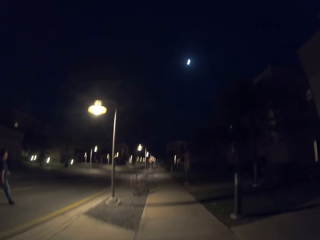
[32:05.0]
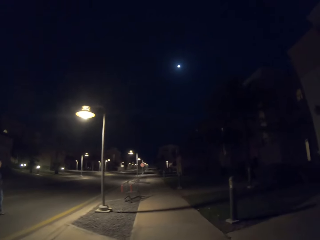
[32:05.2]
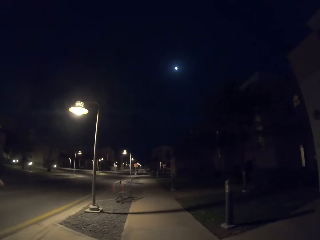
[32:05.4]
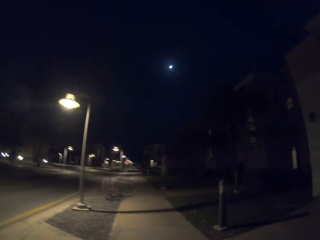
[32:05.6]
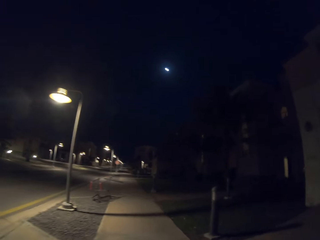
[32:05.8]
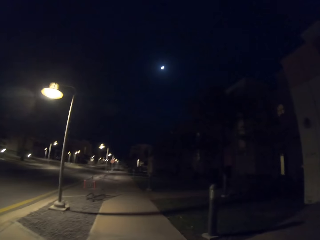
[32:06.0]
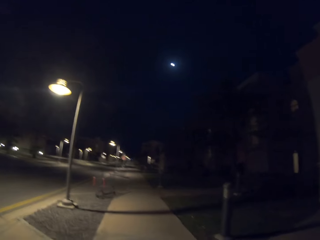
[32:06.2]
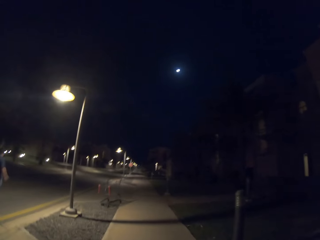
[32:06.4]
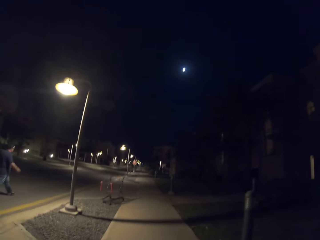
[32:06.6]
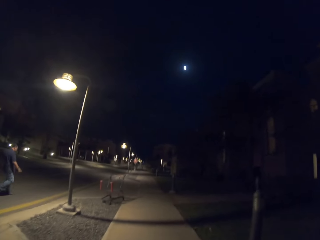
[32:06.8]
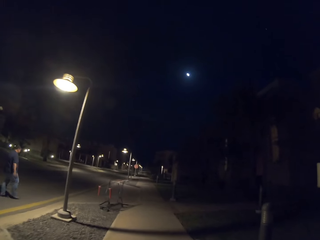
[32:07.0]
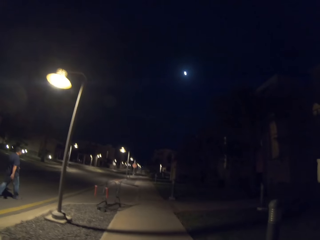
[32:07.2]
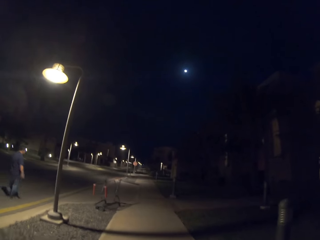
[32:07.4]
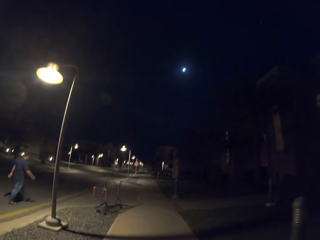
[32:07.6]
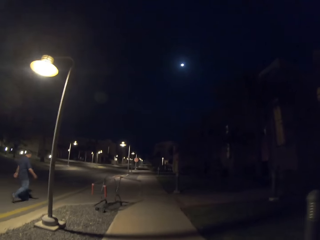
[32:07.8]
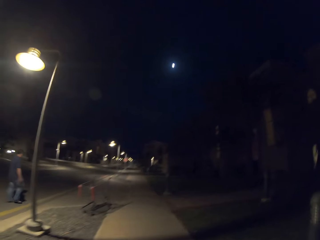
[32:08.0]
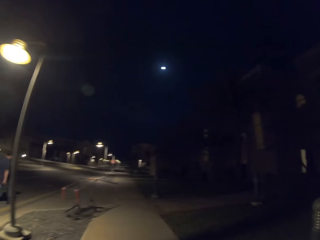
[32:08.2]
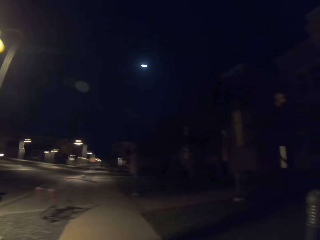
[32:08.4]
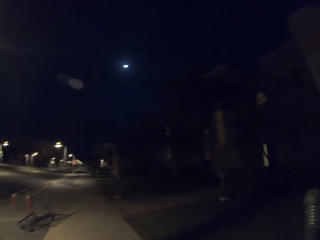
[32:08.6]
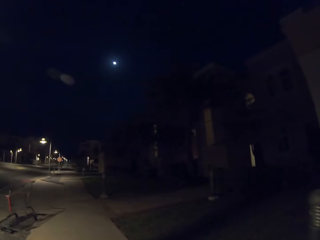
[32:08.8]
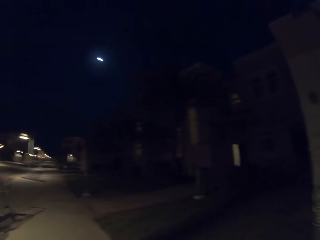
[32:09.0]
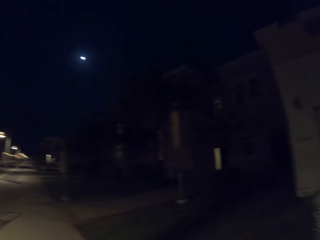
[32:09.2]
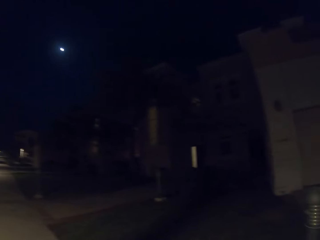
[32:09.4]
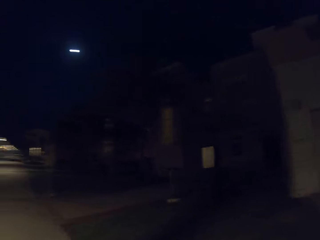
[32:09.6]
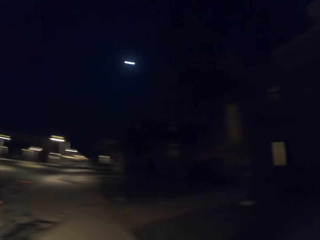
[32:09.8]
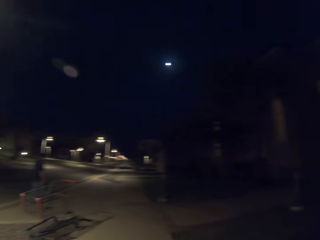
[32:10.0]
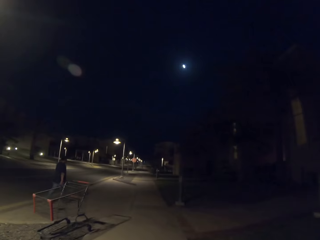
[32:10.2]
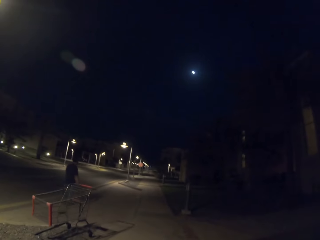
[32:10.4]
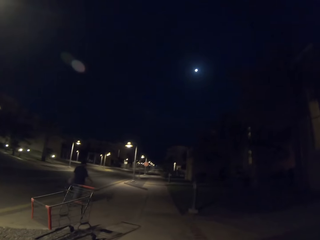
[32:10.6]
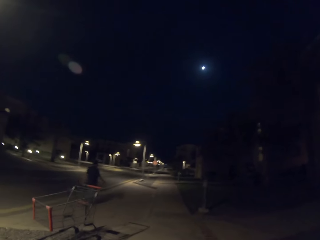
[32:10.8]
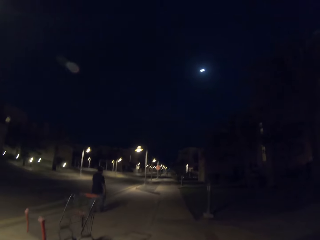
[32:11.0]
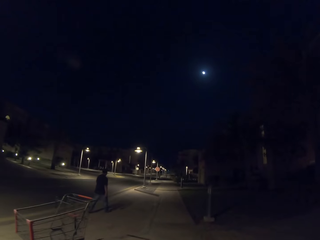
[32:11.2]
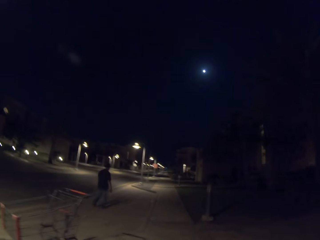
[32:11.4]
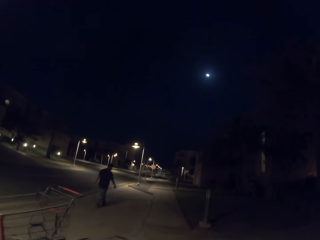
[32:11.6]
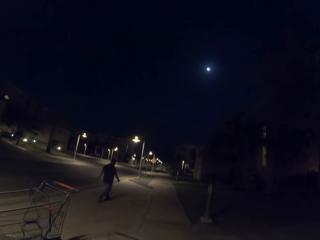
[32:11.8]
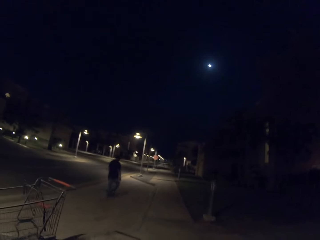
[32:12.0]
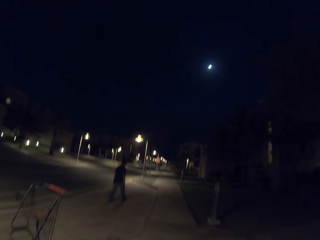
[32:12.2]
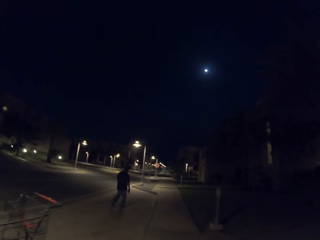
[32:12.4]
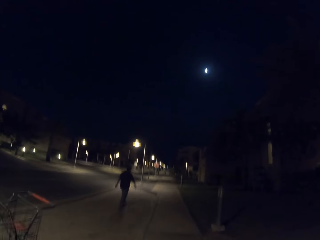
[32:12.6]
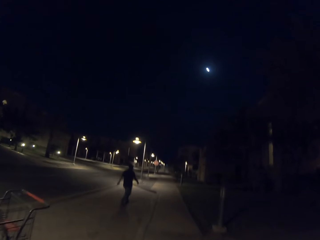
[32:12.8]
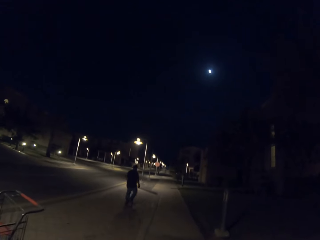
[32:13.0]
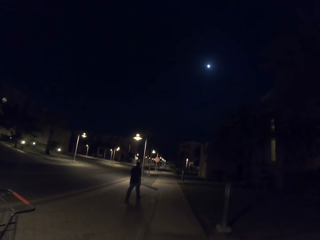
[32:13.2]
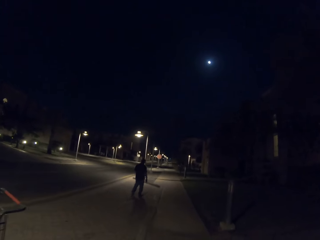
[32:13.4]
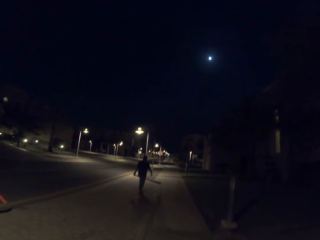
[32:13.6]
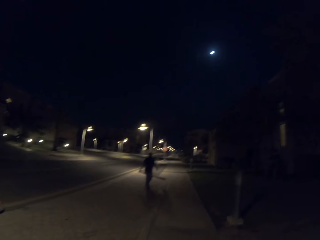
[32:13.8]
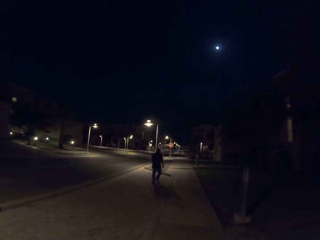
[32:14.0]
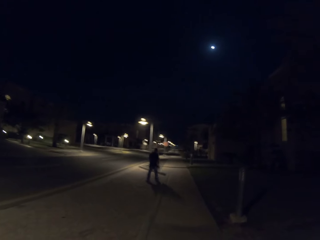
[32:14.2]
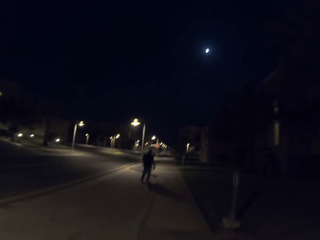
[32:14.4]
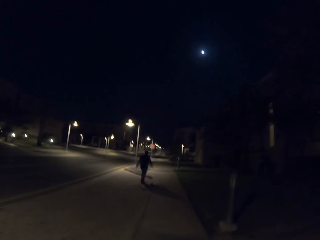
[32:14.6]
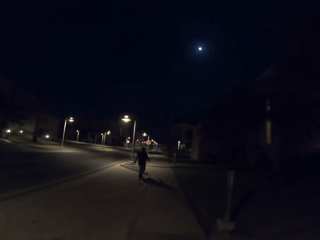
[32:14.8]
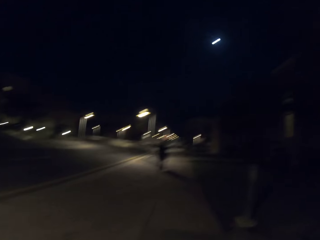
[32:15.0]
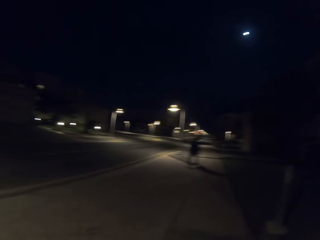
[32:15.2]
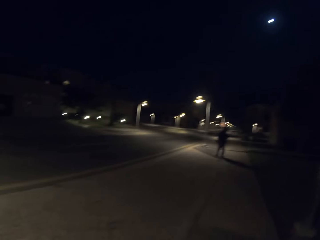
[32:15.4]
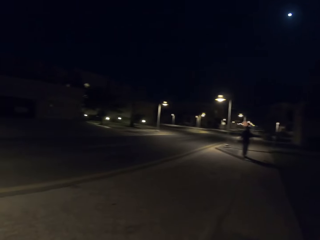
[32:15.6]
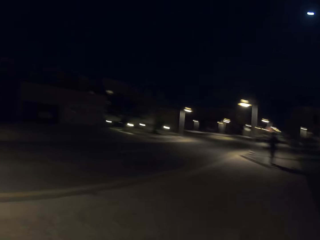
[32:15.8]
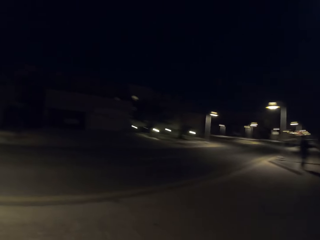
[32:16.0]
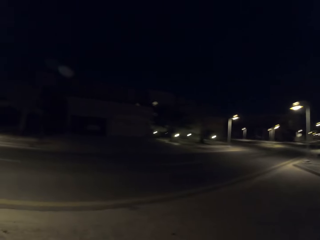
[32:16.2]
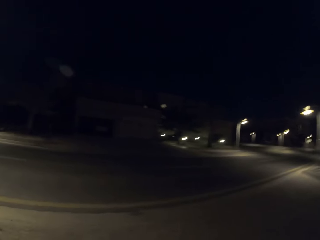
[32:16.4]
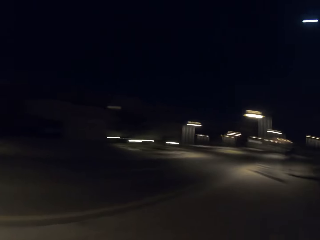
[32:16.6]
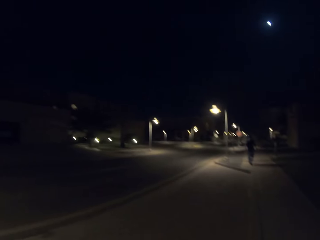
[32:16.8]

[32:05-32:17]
A man walks along the sidewalk. The camera wearer walks along the sidewalk.

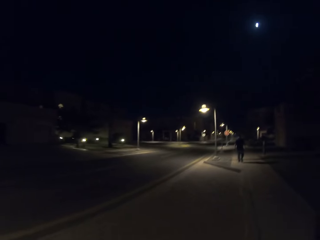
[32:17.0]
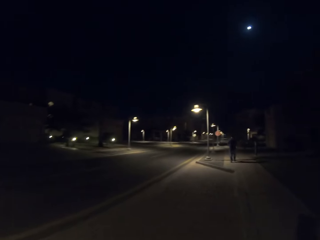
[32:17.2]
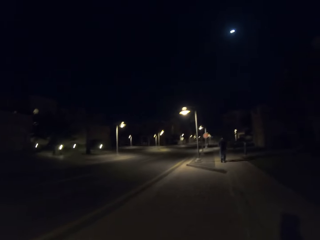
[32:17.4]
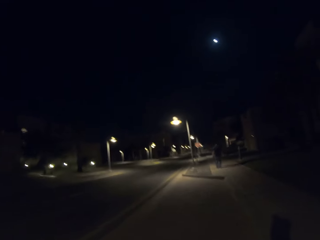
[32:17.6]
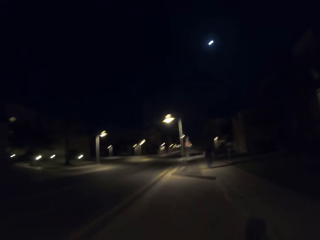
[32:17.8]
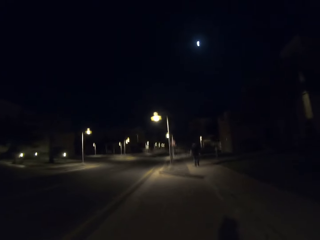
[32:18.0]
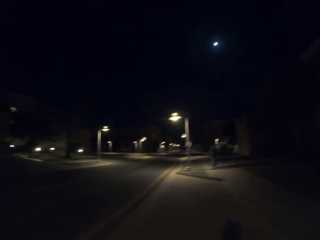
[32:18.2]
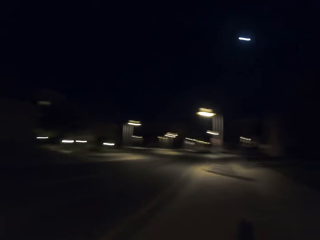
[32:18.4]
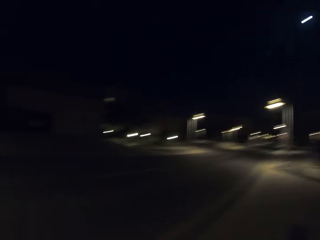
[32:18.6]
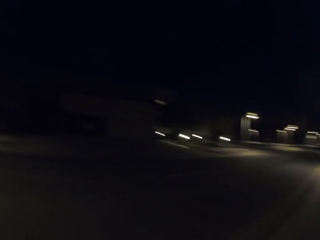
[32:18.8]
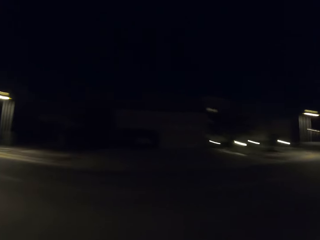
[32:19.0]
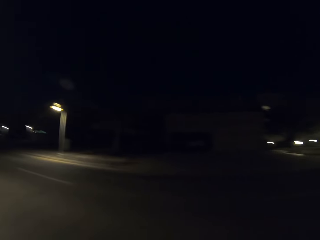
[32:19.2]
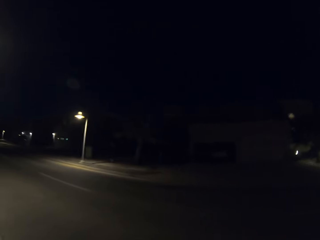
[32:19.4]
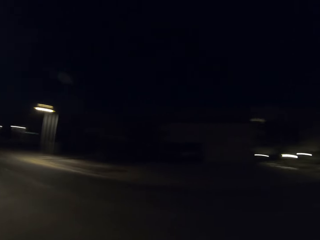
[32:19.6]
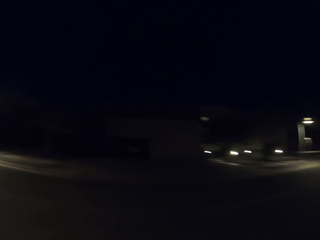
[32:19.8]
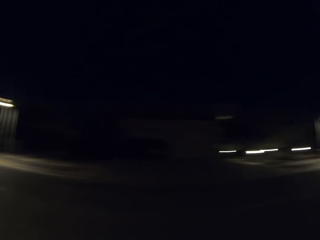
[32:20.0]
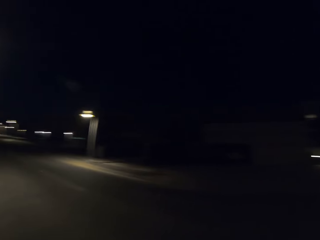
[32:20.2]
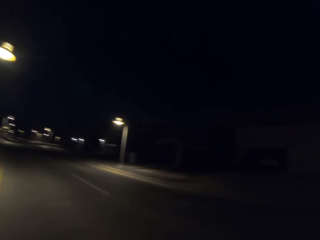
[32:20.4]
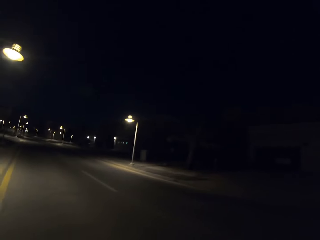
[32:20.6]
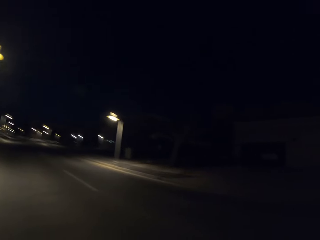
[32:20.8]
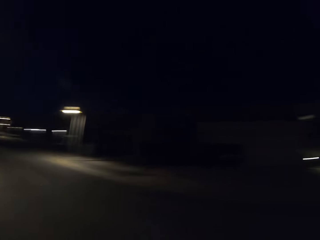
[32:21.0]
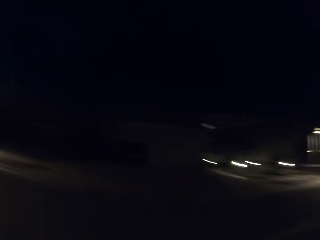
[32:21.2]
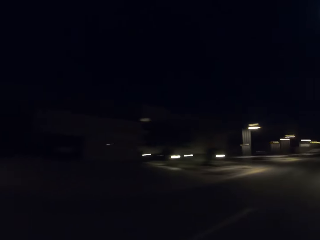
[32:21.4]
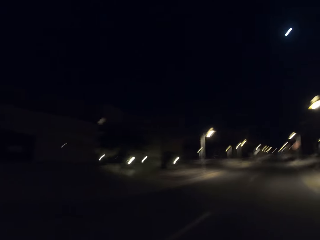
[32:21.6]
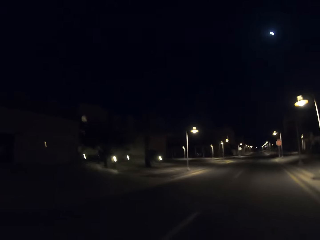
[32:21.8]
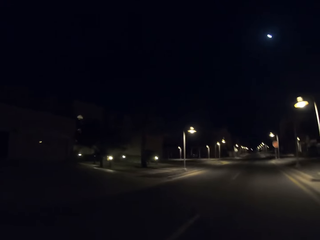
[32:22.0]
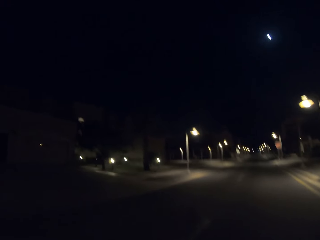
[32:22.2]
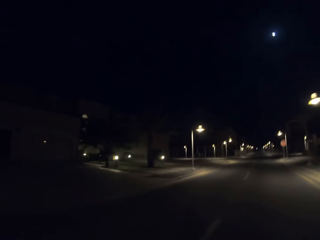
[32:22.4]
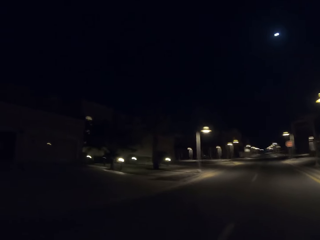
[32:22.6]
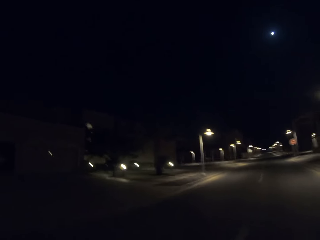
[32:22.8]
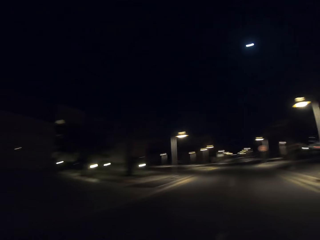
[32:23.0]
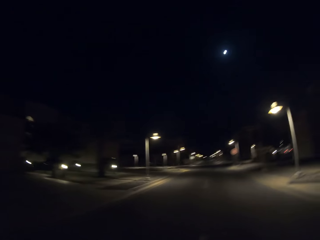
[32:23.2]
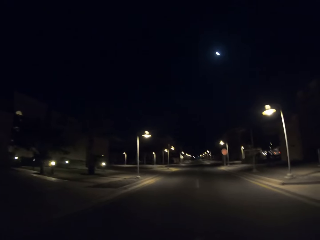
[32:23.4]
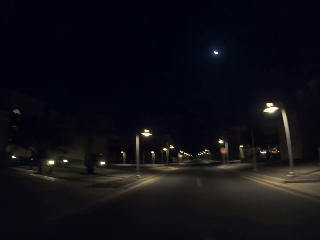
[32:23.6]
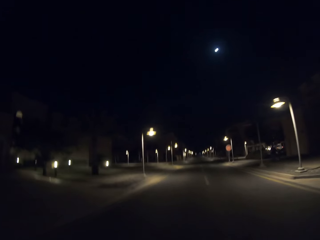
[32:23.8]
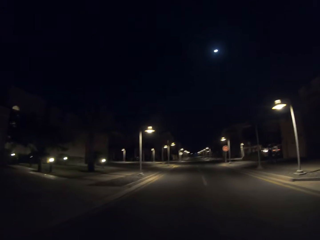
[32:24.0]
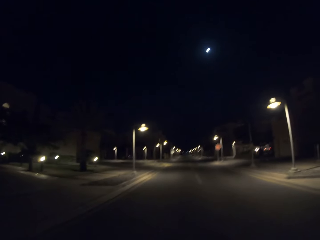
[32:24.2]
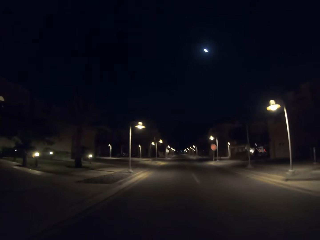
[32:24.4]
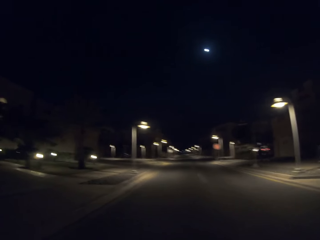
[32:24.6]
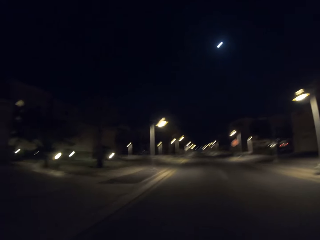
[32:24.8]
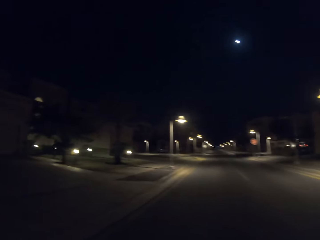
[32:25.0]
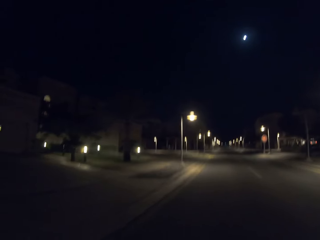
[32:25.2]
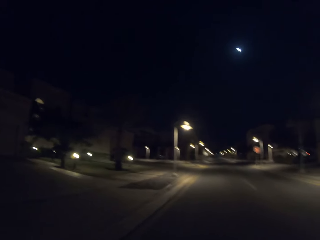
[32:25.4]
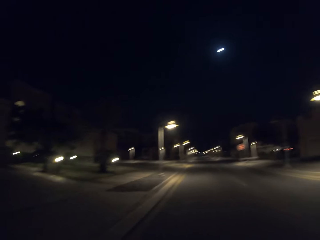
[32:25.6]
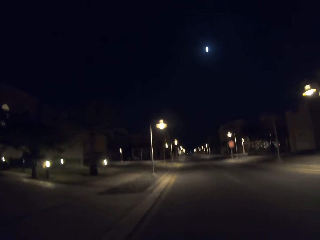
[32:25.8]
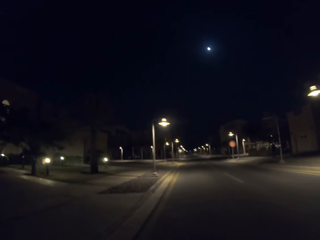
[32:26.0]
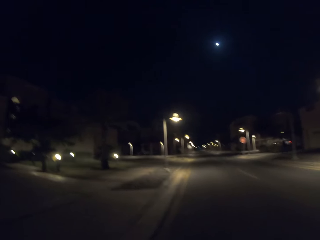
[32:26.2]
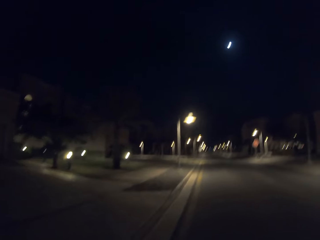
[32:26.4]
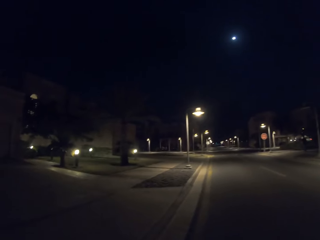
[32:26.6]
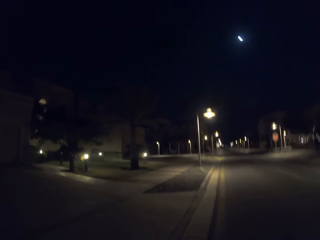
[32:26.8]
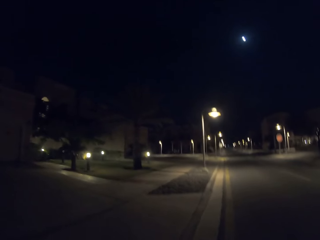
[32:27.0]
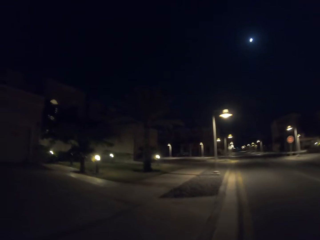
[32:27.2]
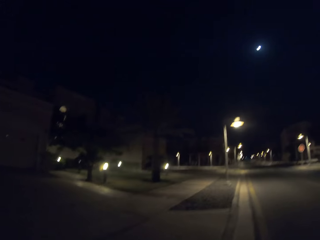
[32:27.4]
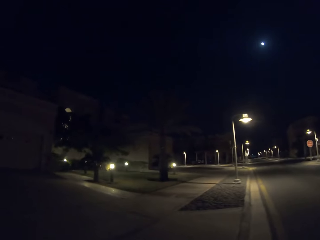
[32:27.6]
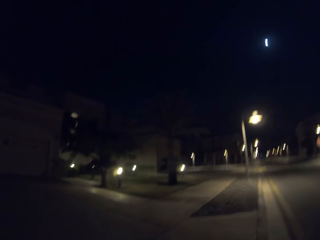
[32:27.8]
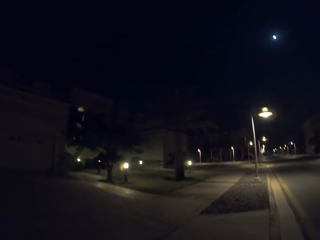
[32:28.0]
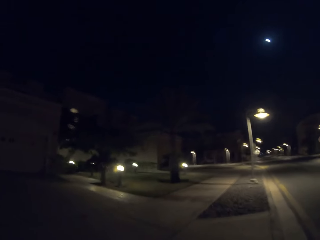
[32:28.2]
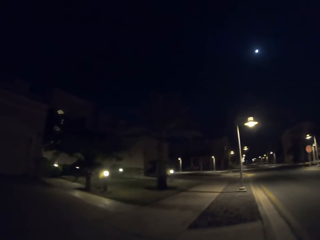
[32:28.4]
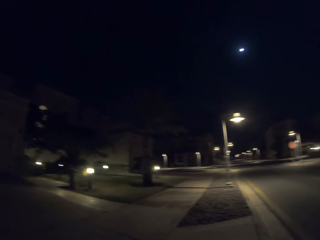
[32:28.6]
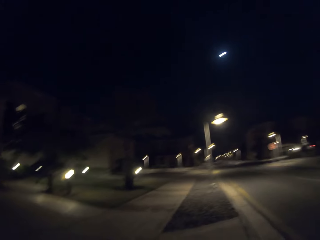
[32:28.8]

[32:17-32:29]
The camera wearer crosses the road. They look sideways.
